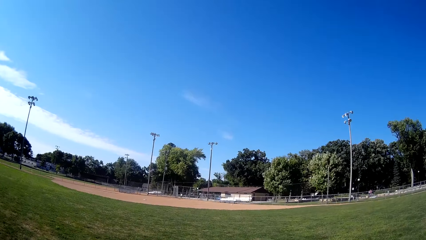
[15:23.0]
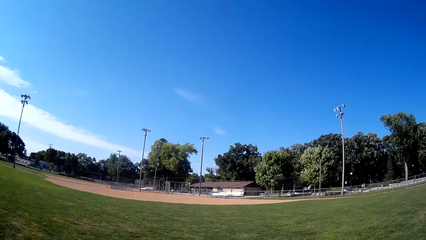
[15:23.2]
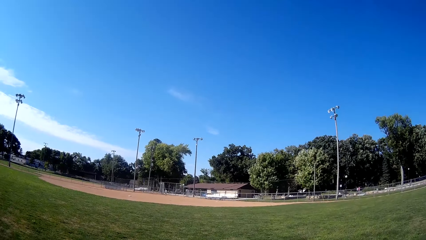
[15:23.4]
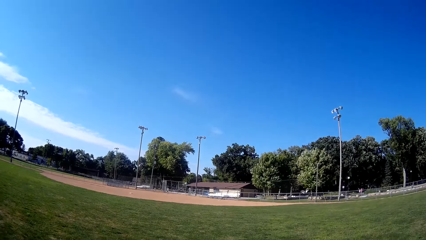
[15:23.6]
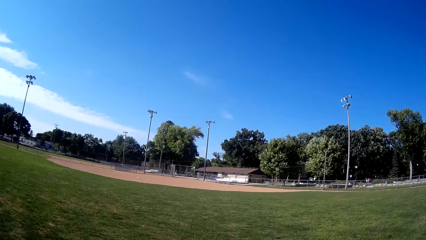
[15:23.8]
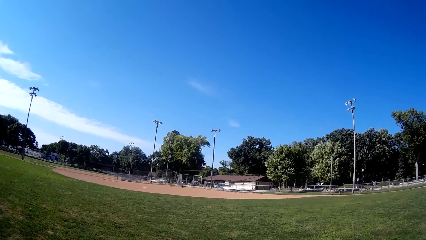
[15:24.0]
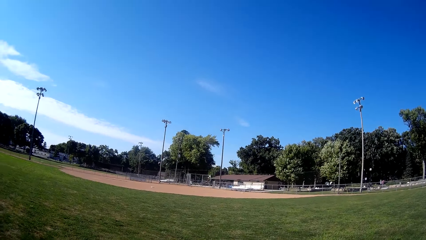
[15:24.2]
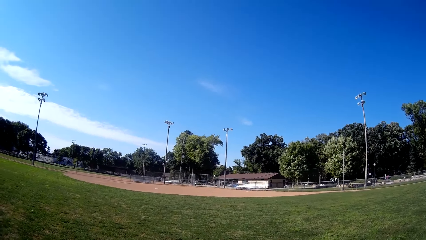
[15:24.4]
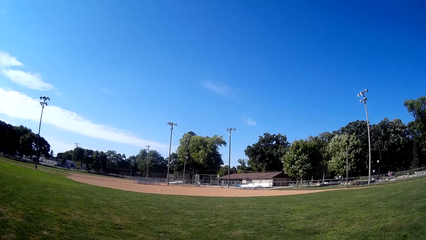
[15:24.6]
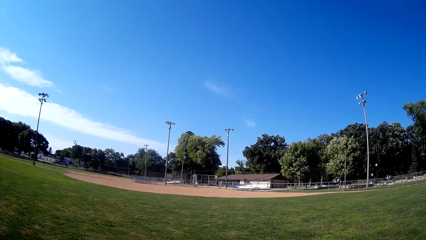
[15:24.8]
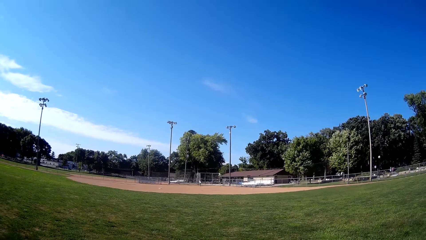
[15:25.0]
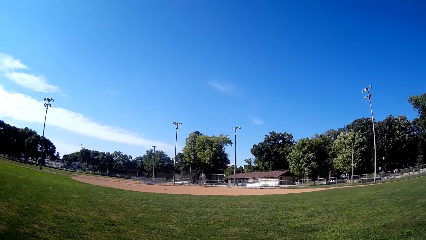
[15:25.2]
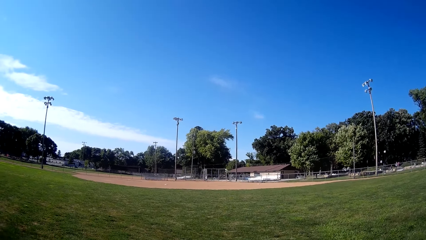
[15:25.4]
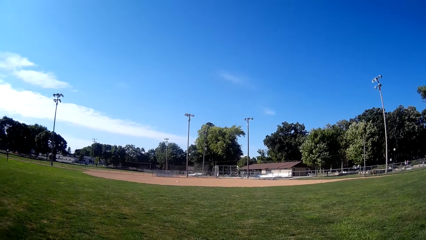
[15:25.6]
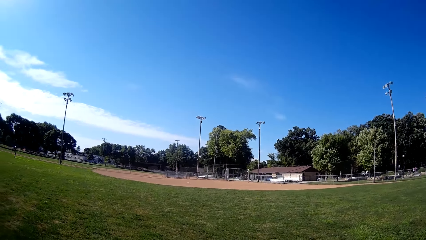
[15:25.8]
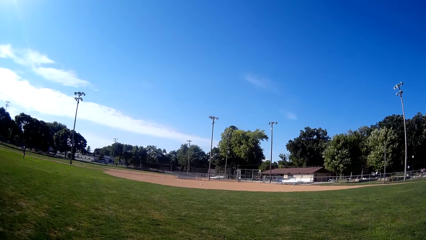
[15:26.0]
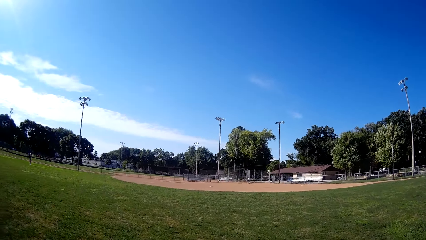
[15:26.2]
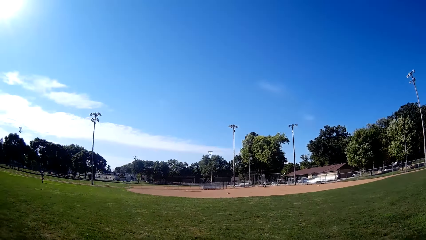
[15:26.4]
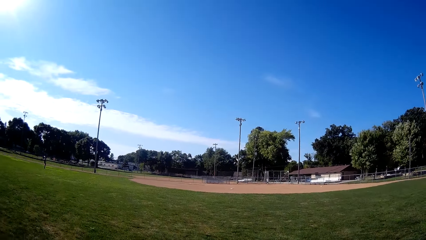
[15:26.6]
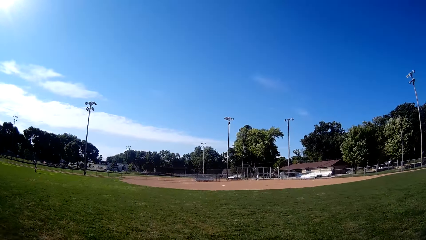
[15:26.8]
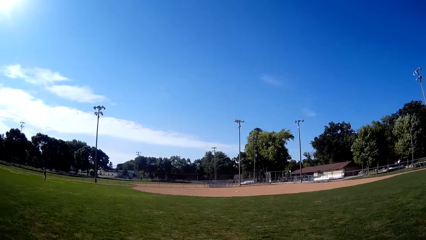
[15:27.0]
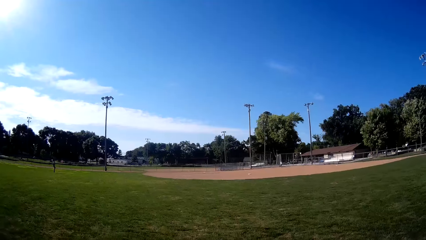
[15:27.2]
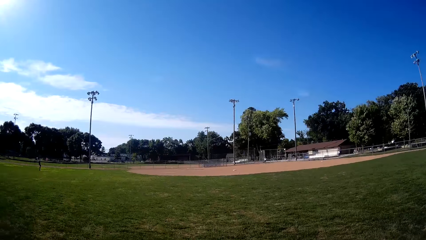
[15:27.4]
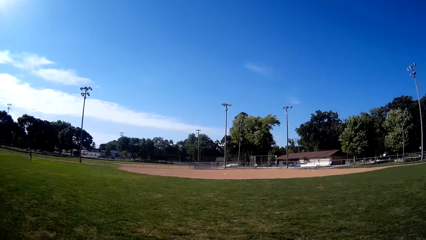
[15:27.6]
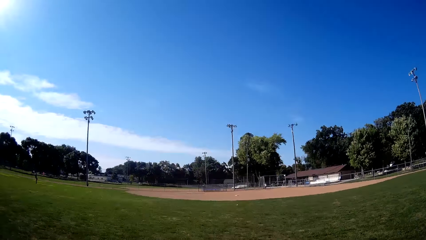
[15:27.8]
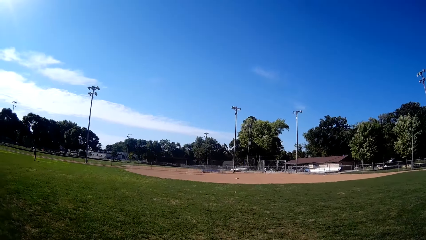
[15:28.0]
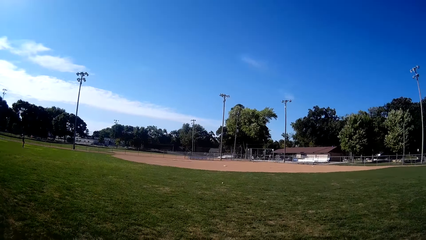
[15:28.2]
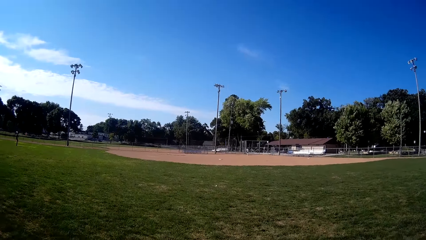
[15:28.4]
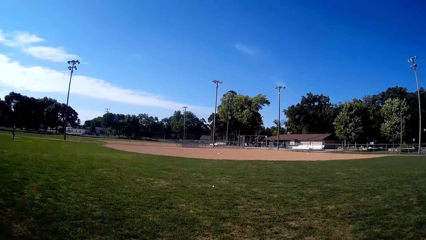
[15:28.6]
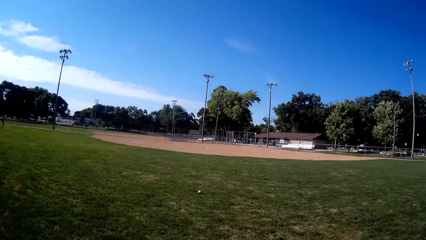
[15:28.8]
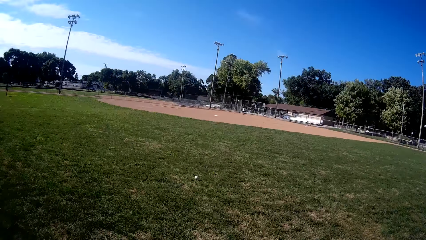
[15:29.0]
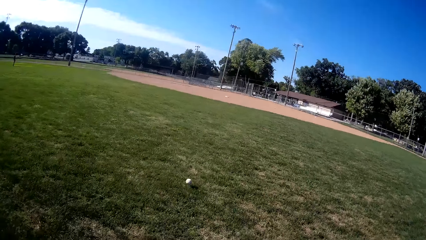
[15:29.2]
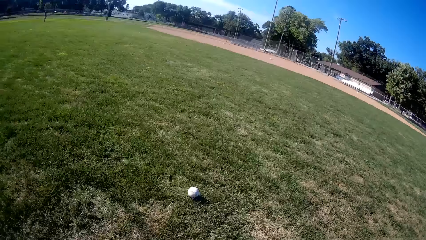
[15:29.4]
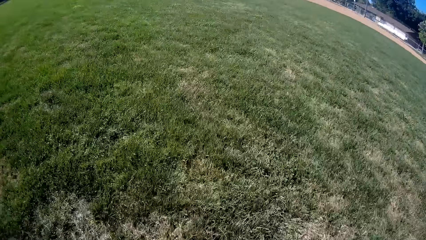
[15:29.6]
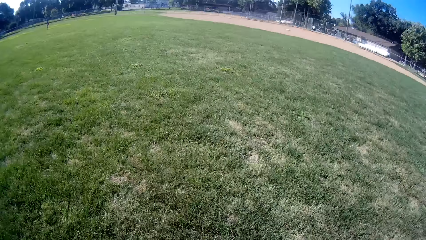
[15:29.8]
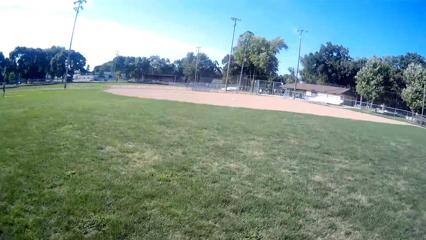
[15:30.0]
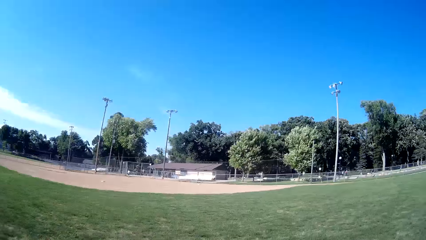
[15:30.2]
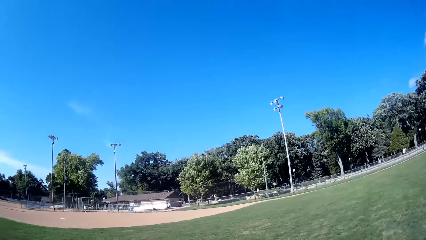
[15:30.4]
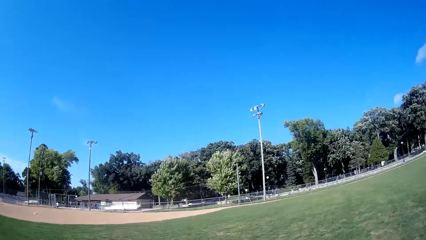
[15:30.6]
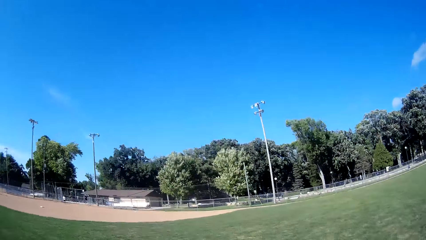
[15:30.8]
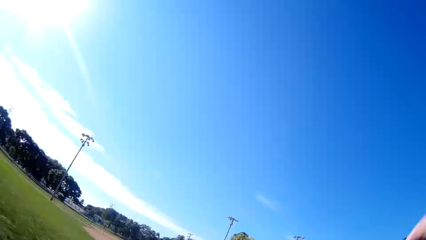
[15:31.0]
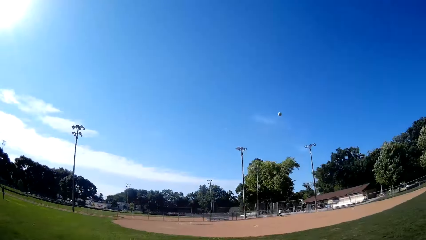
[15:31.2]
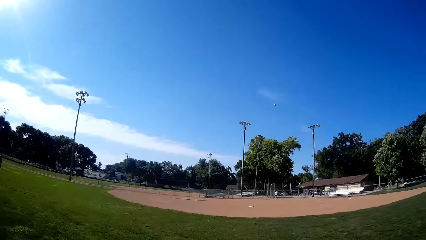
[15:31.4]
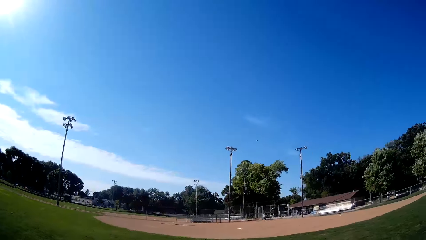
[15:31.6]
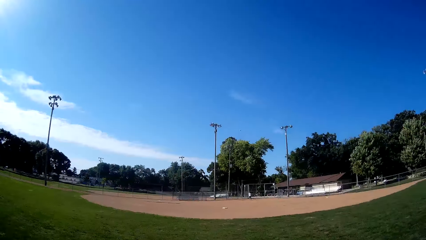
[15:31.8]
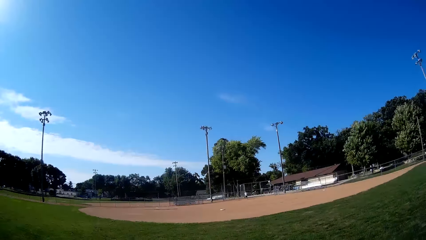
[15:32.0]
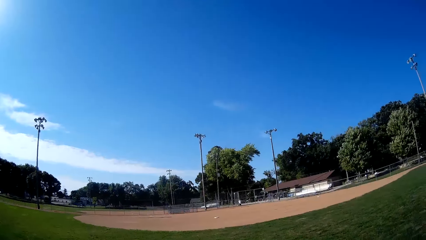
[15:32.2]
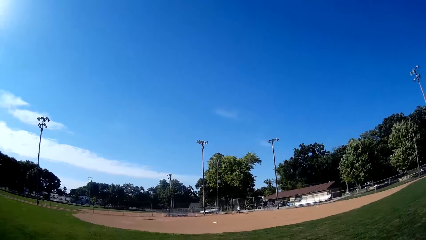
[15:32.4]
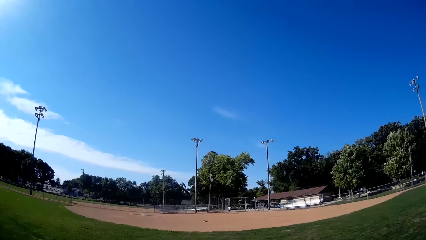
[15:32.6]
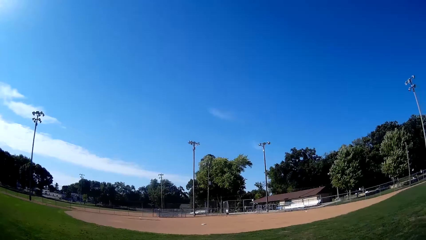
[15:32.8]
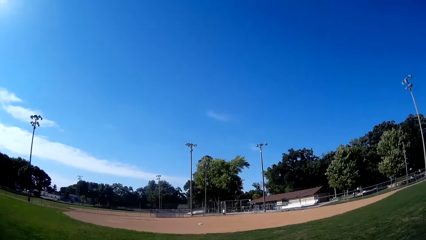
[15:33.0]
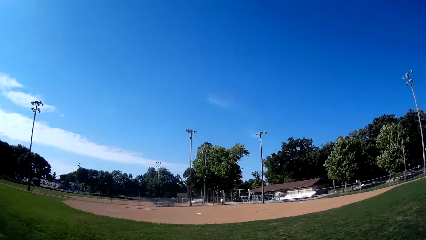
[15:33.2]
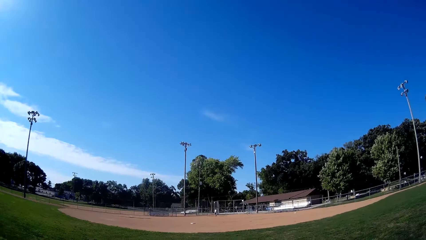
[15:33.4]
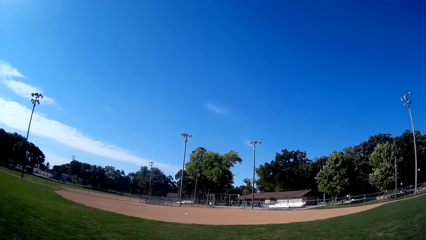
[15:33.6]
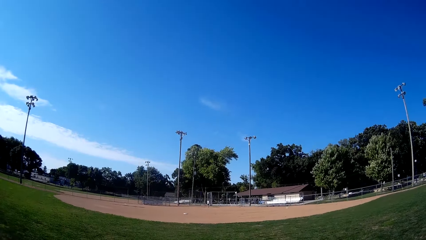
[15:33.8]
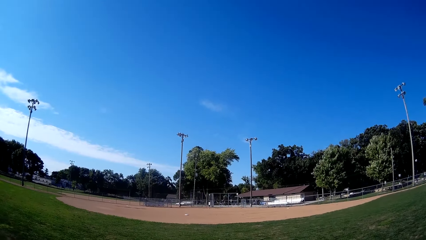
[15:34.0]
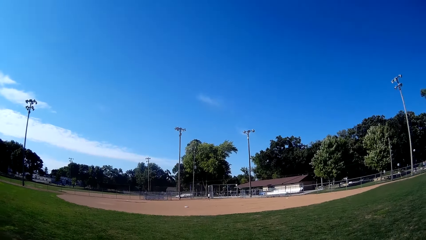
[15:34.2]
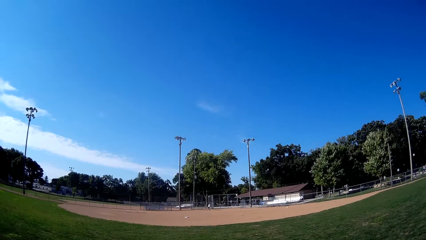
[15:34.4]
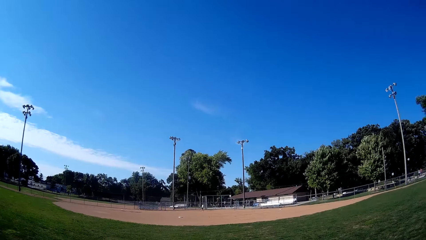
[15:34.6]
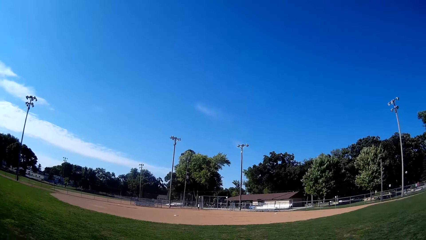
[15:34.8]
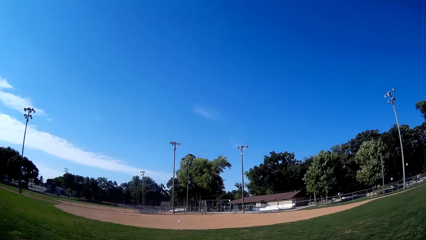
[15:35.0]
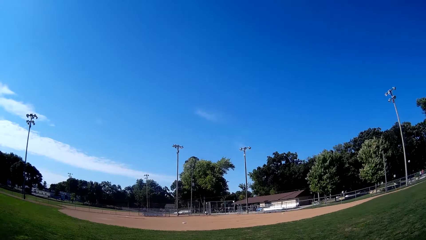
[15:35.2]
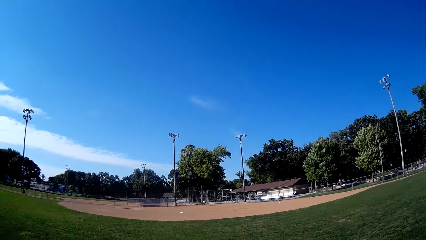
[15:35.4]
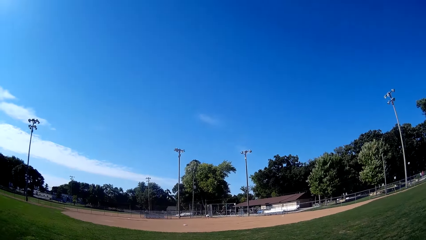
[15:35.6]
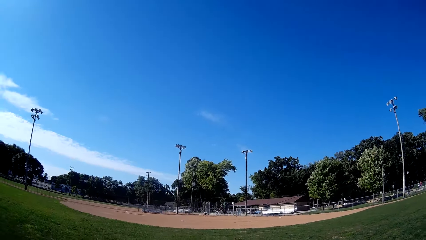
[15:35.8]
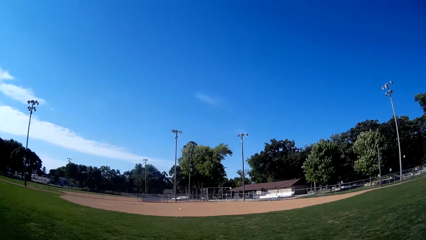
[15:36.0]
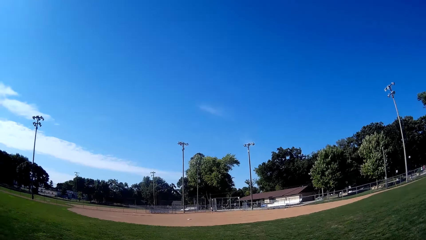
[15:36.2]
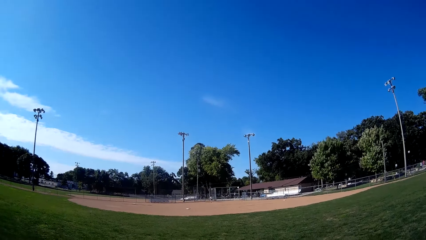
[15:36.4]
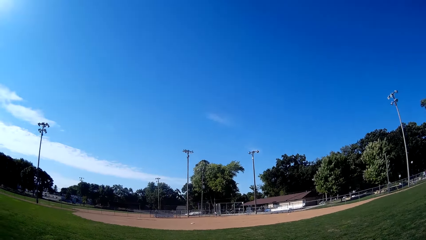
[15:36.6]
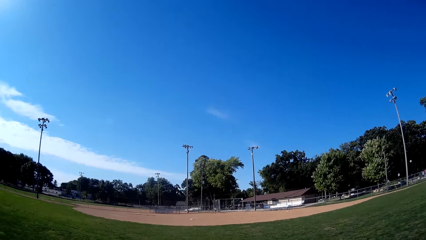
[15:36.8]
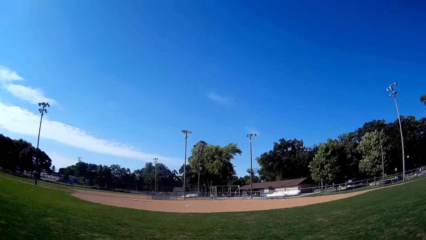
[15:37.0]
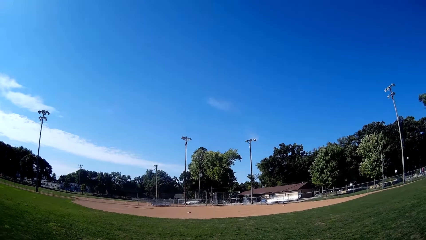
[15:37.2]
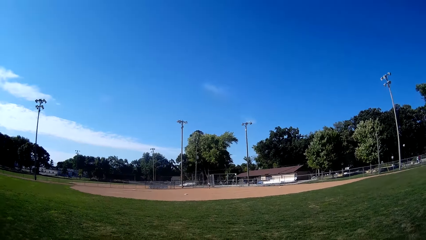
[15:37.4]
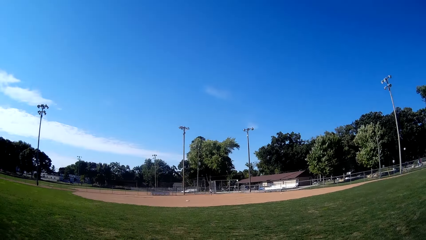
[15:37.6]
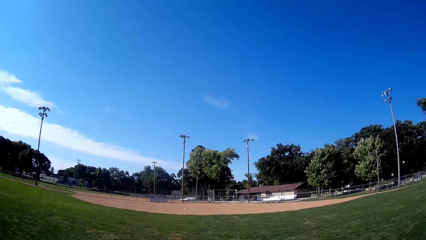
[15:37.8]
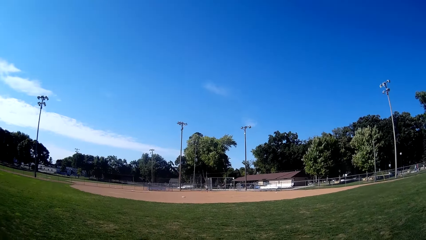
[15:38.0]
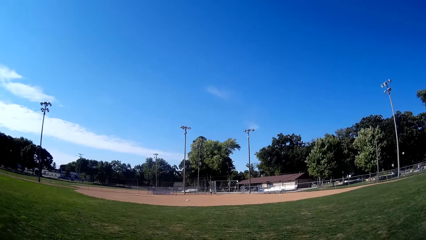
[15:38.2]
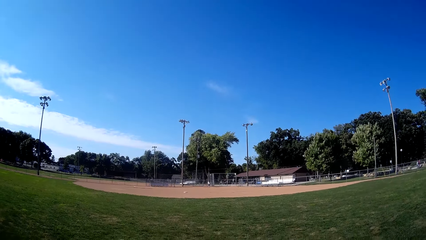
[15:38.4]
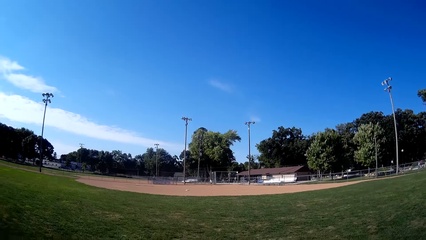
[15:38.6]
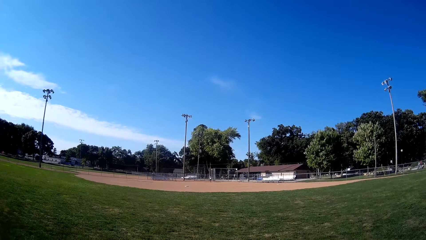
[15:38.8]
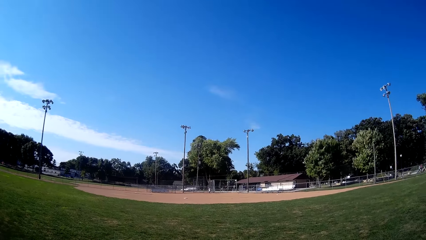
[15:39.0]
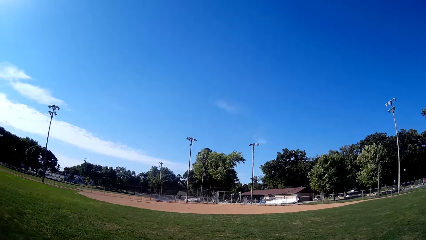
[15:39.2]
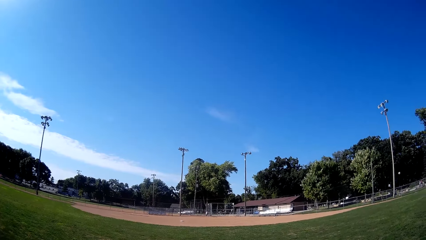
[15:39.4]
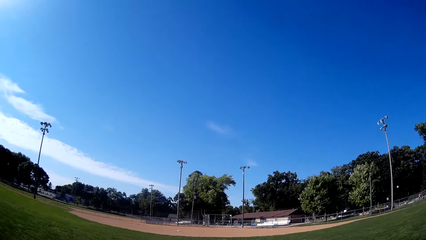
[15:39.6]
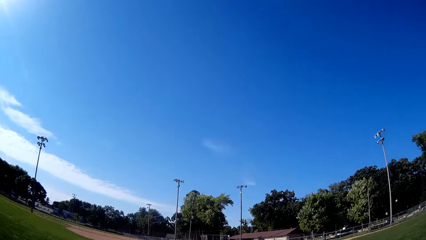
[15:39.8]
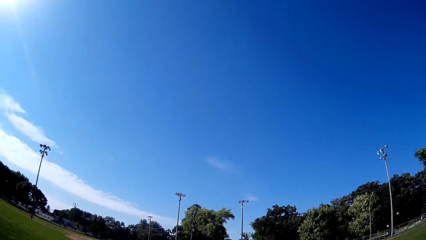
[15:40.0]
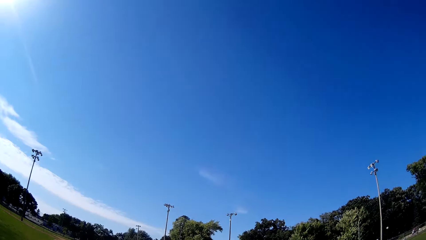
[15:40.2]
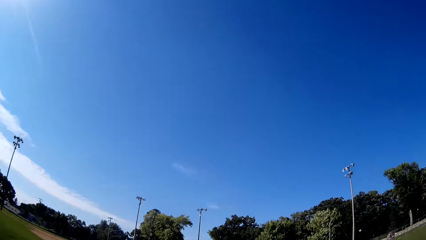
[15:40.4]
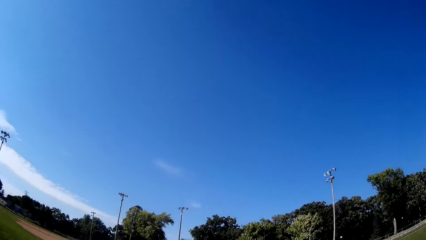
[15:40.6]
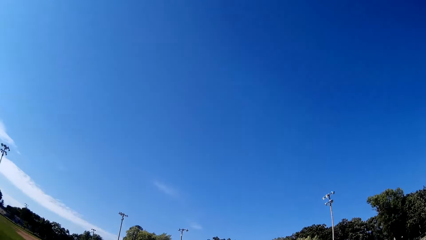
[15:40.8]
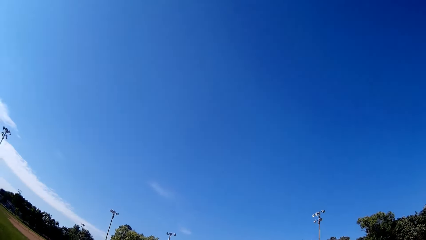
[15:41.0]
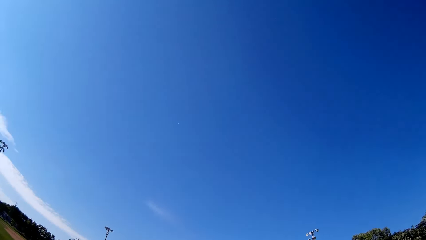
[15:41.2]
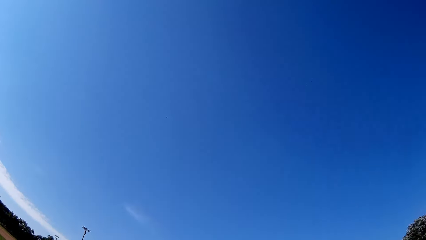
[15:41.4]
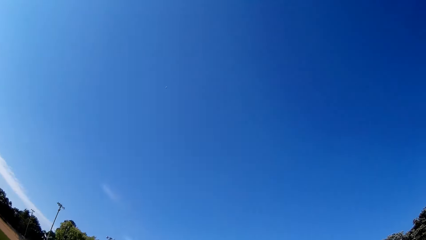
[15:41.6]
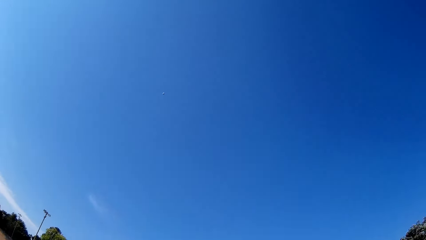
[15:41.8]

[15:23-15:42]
The man bats the baseball towards the camera wearer. The camera wearer runs towards the baseball. They pick up the baseball. They hit the ball. They pitch the baseball. The man walks around, touches the ball, and bats the baseball to the camera wearer.
